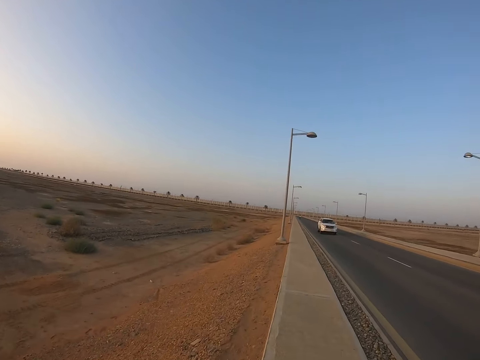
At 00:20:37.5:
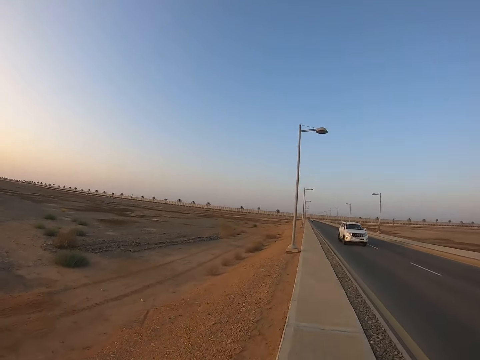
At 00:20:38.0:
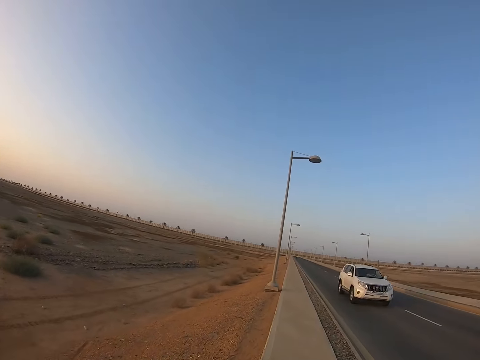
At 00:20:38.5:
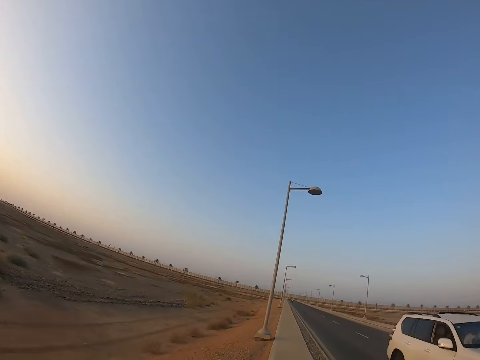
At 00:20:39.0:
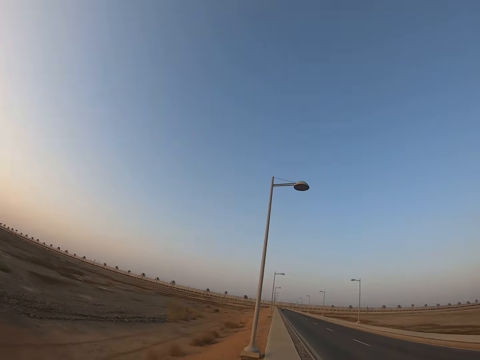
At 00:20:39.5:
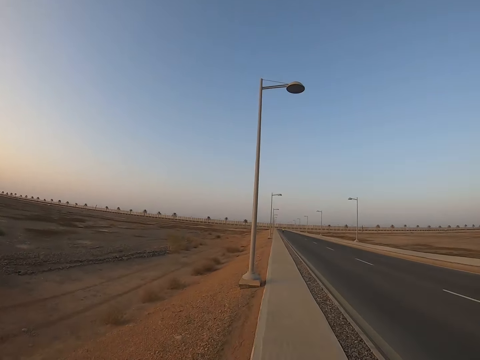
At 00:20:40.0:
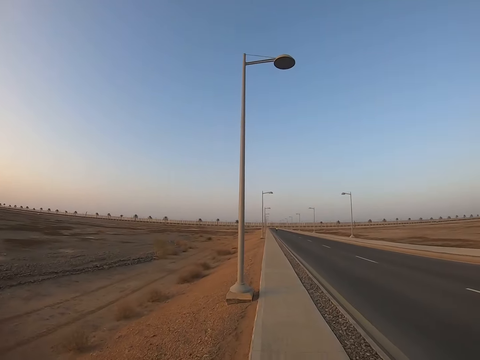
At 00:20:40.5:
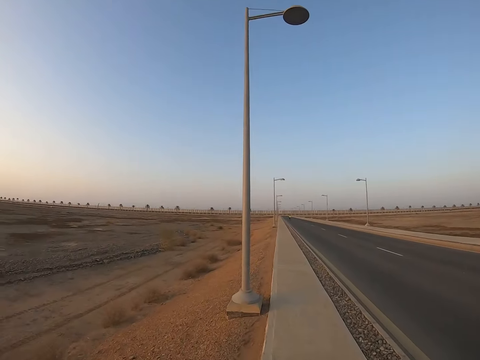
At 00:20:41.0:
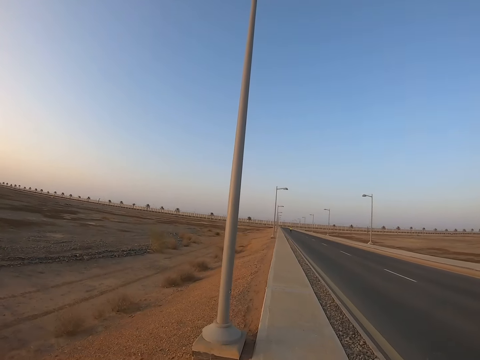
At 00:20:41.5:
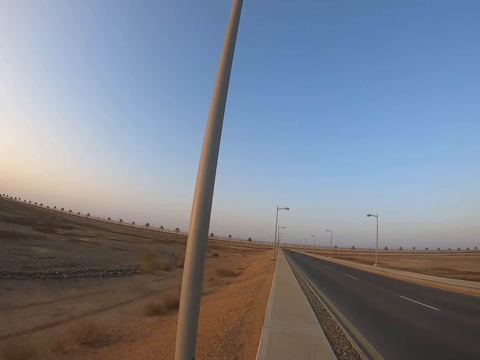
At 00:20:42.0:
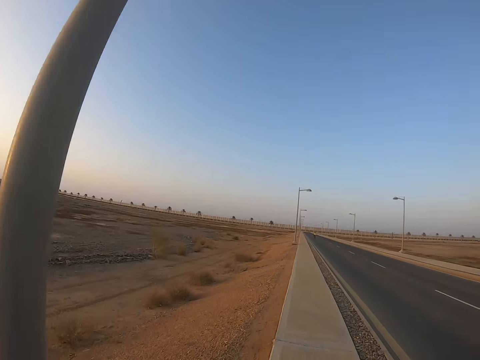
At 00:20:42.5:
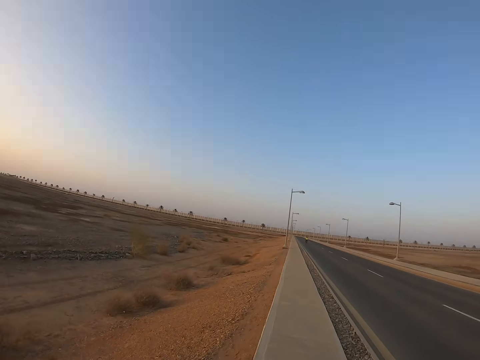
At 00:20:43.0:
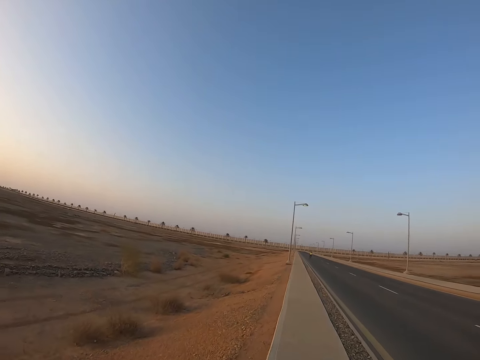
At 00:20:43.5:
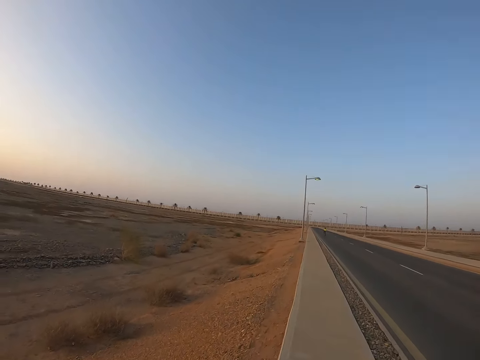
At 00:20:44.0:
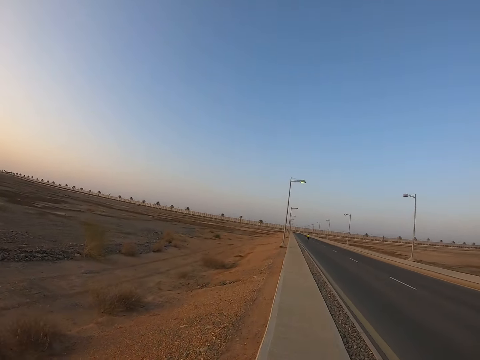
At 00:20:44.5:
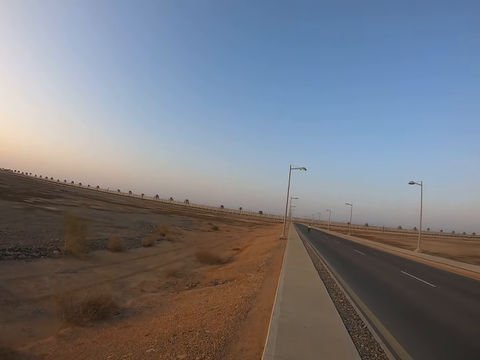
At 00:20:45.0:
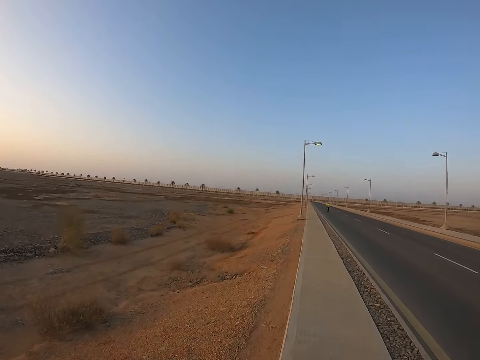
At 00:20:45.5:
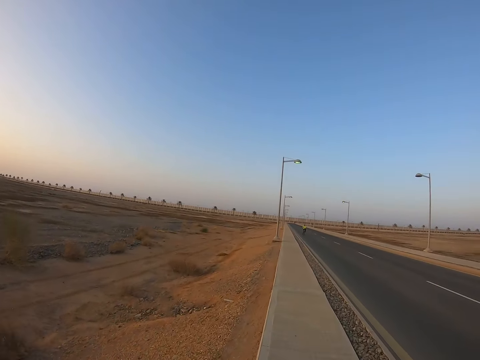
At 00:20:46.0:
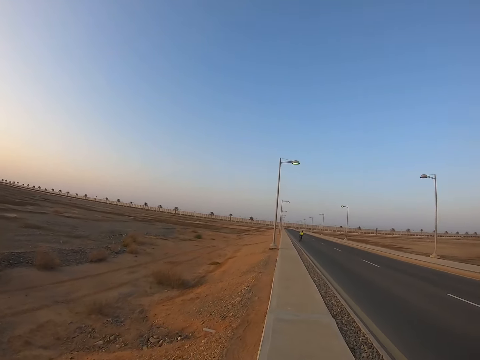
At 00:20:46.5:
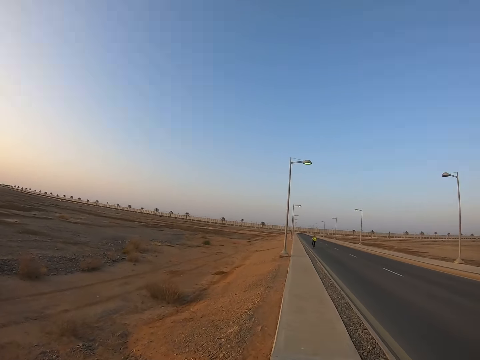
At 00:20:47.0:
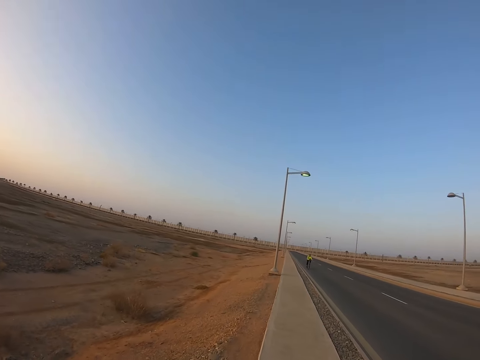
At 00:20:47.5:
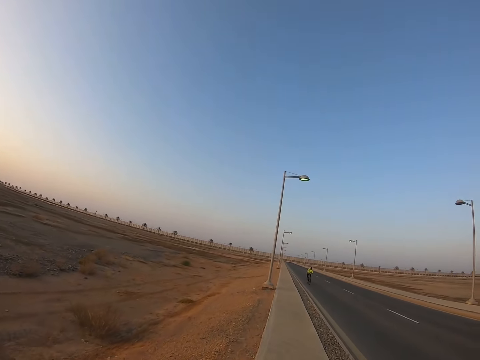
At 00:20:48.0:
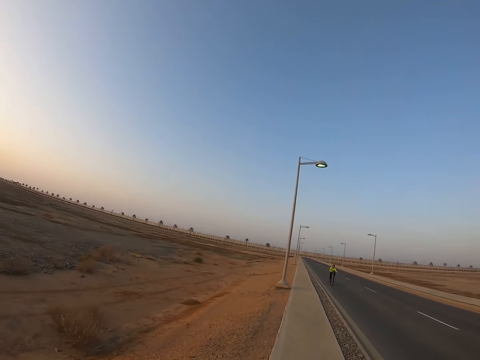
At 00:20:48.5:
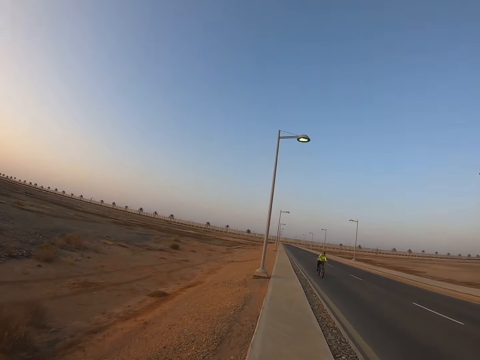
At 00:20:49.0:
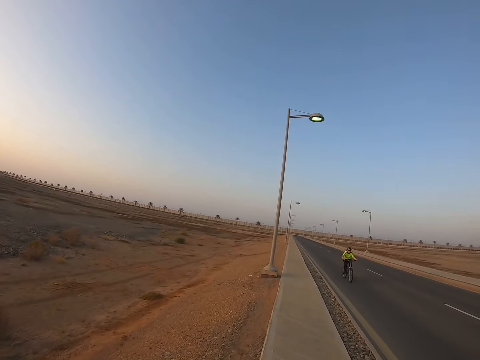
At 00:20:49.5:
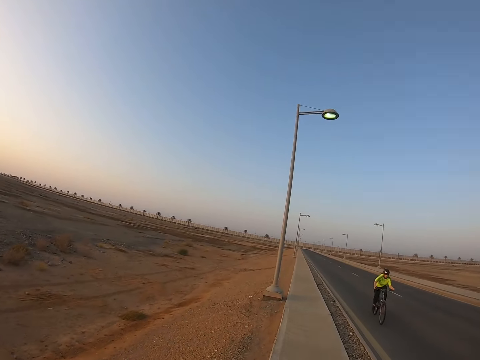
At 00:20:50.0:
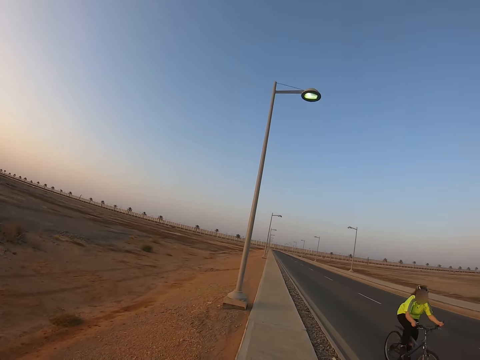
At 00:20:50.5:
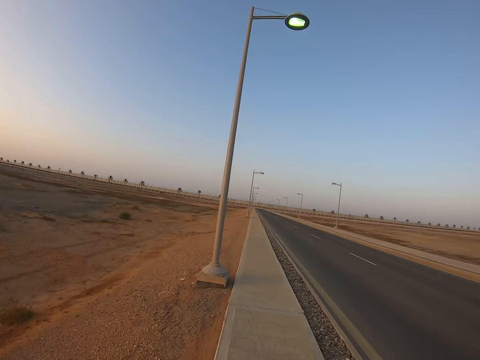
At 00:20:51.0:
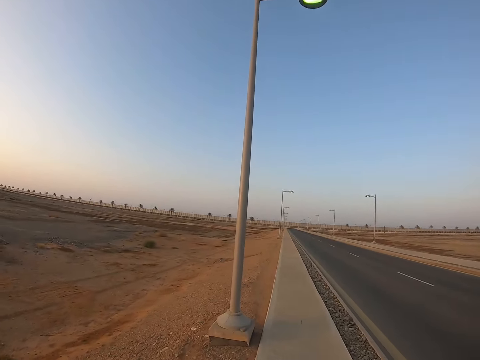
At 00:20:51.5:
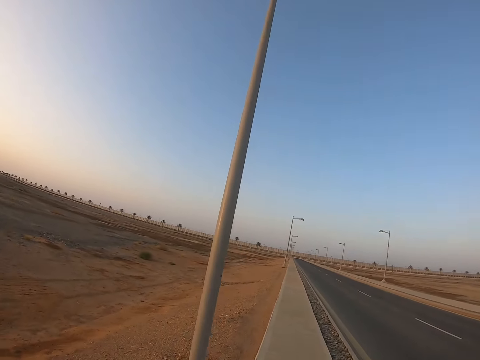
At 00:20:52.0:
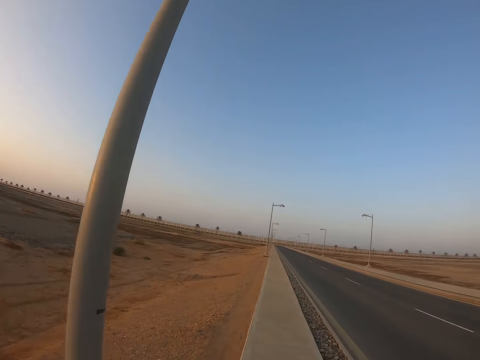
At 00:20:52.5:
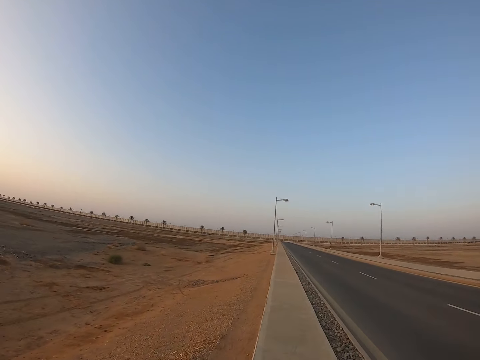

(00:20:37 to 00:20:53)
The camera wearer looks up. They look ahead. A cyclist cycles past the camera wearer.

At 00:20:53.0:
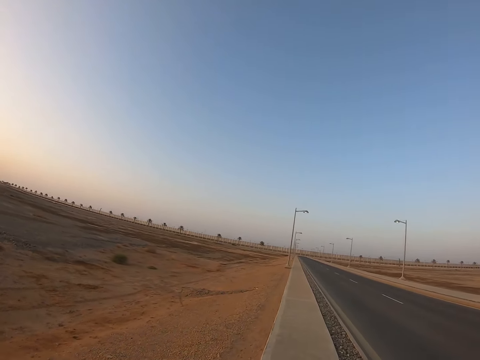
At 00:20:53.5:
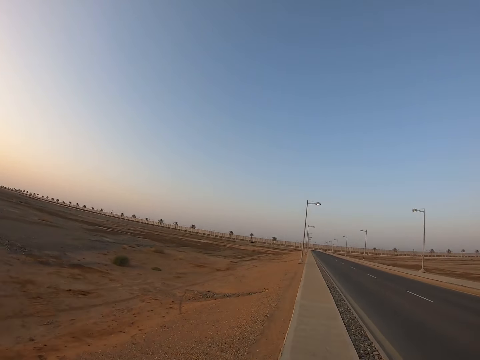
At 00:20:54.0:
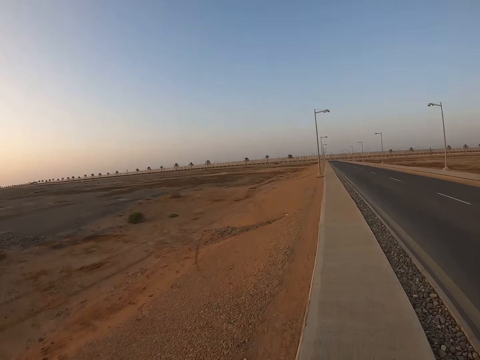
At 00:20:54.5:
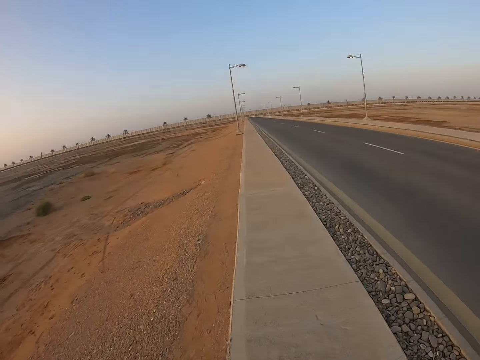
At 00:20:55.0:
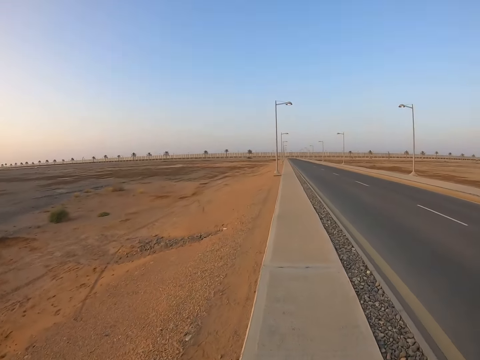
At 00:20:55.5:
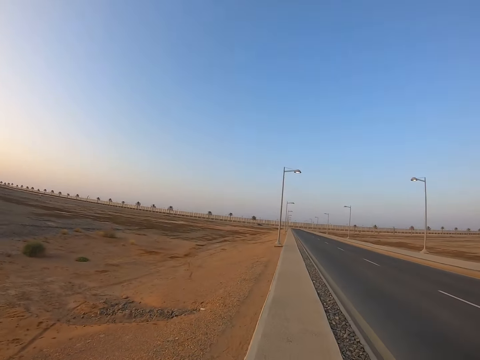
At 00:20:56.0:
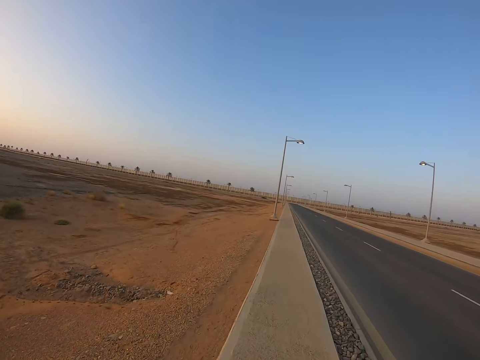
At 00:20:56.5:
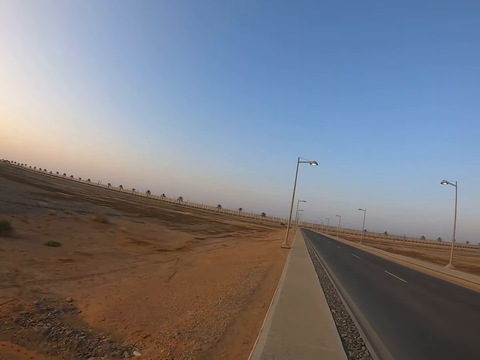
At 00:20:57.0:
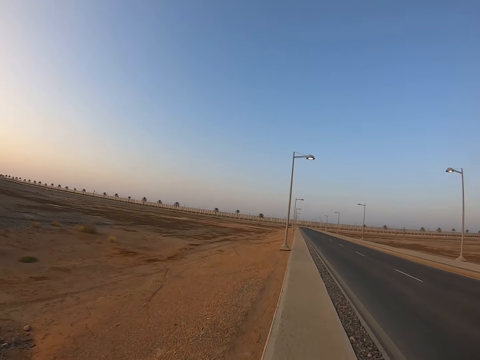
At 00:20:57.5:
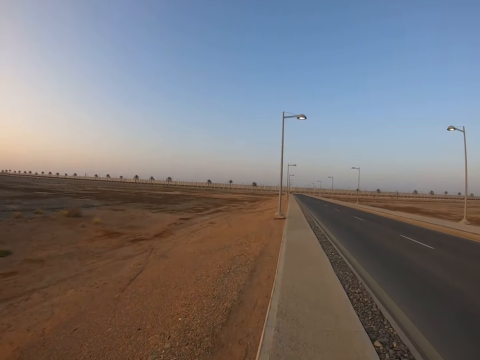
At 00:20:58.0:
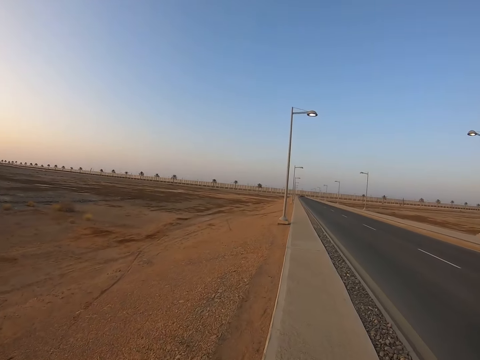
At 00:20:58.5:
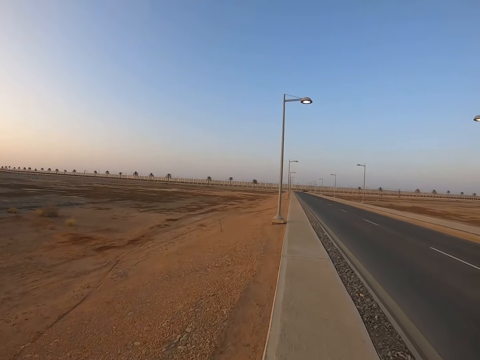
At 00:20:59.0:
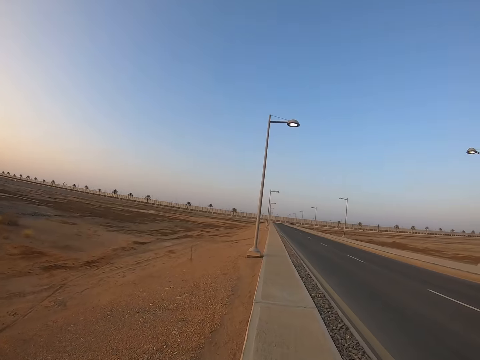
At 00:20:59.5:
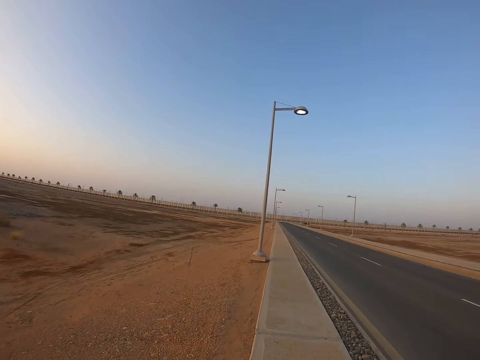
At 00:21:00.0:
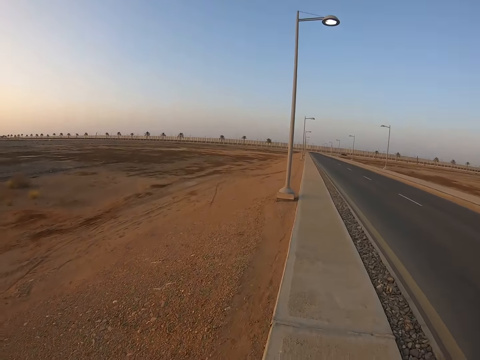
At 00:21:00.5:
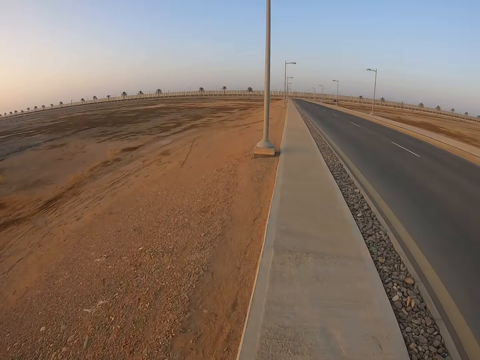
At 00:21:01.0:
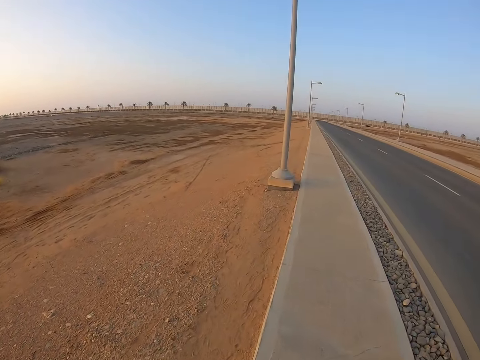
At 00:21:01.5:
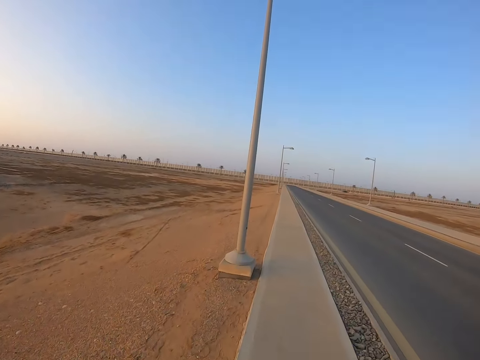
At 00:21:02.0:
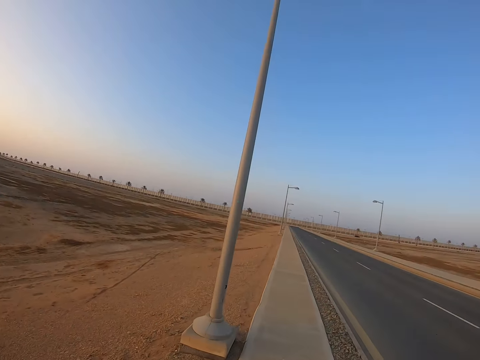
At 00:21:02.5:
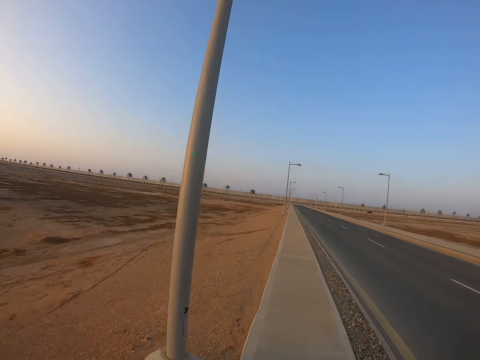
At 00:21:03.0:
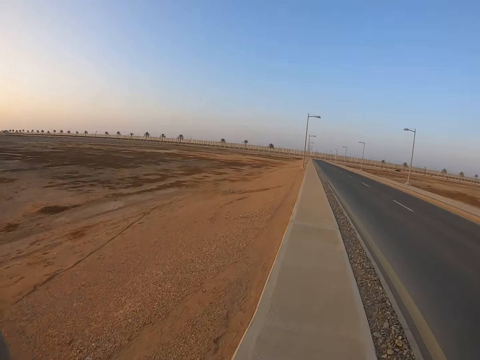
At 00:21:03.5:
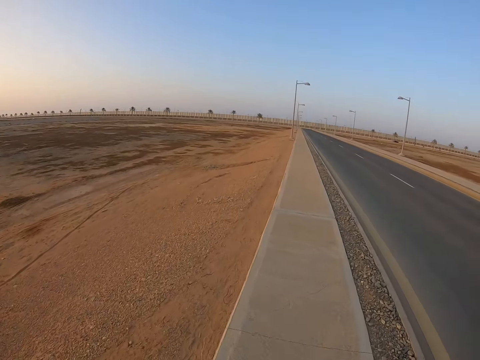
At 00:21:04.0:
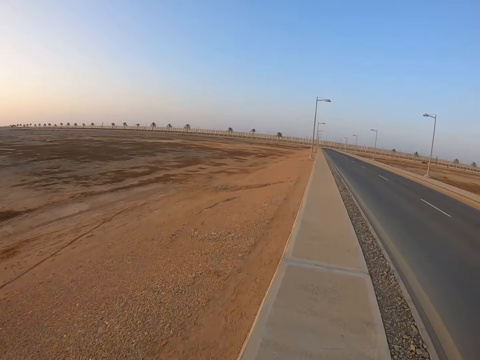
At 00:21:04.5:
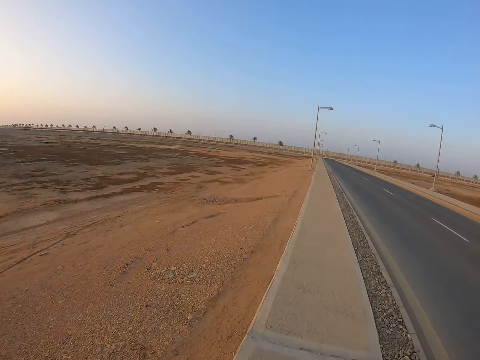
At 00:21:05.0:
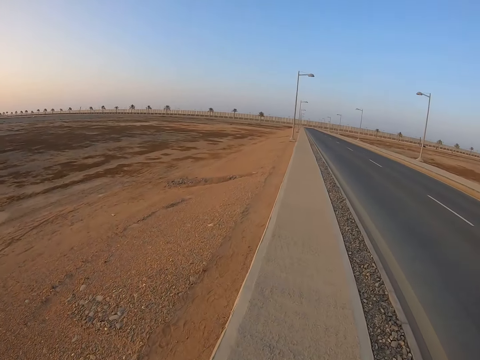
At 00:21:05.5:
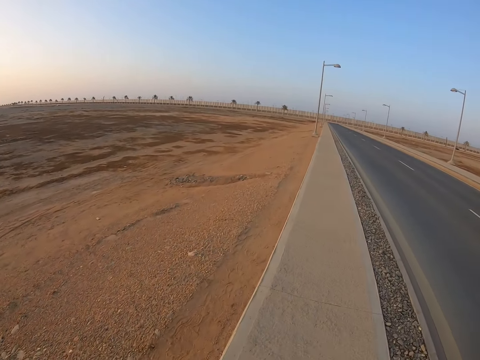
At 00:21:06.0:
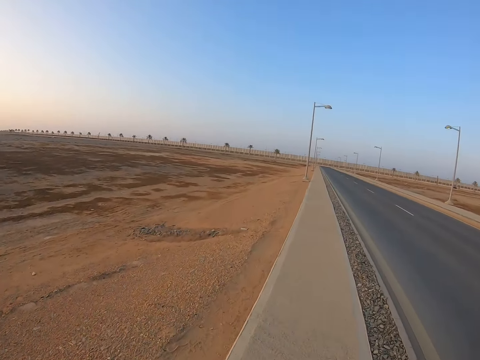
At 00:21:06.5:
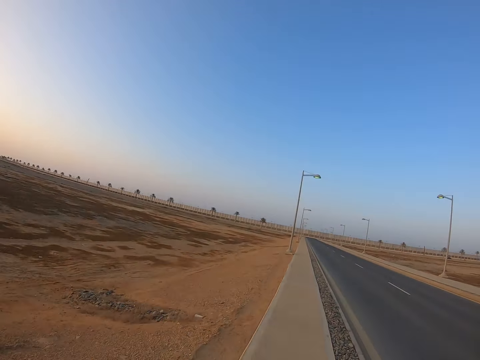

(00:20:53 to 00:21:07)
The camera wearer looks down. They look ahead. They look down. They look ahead.
